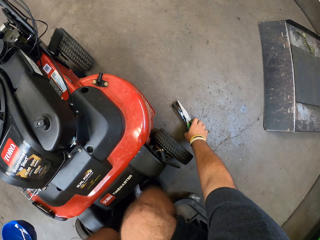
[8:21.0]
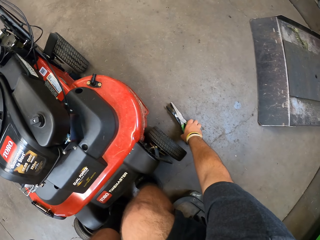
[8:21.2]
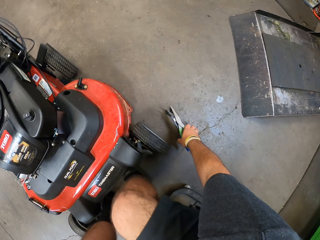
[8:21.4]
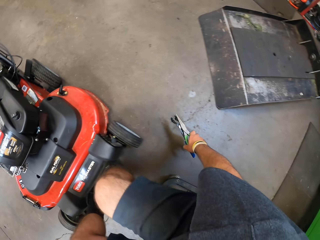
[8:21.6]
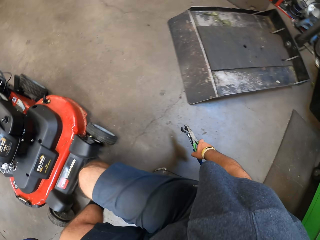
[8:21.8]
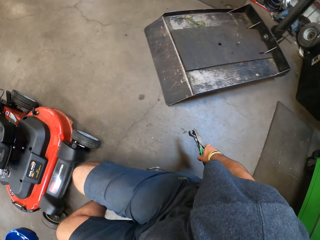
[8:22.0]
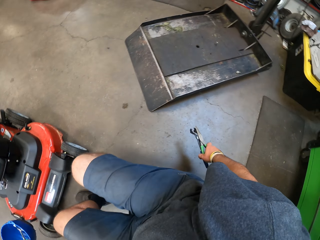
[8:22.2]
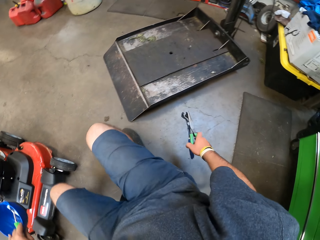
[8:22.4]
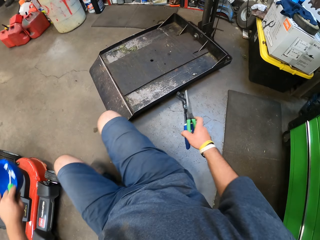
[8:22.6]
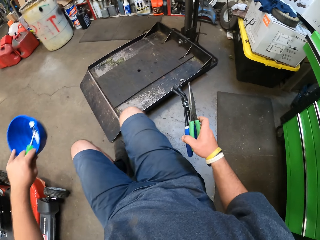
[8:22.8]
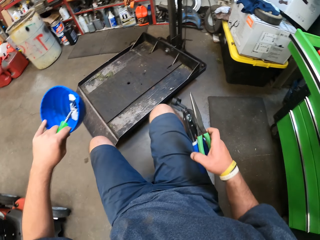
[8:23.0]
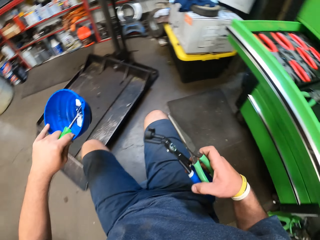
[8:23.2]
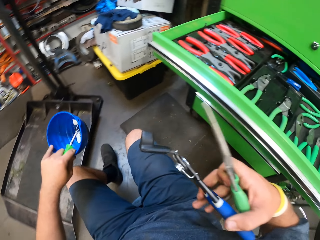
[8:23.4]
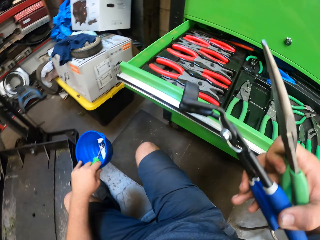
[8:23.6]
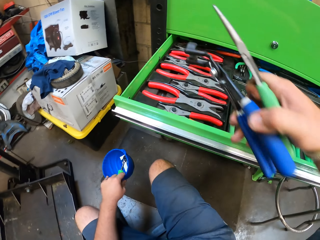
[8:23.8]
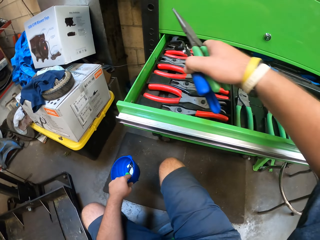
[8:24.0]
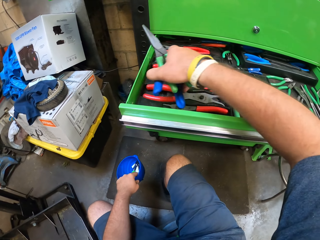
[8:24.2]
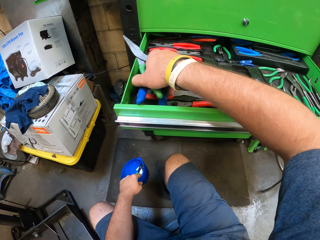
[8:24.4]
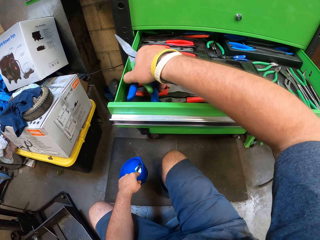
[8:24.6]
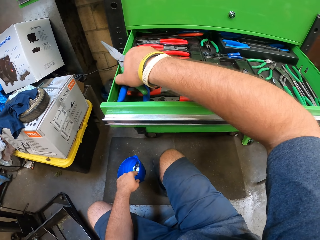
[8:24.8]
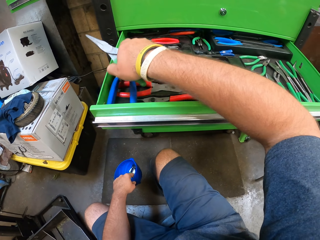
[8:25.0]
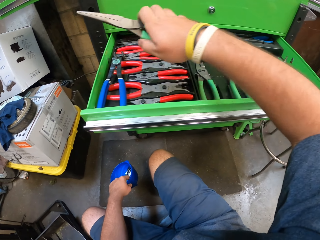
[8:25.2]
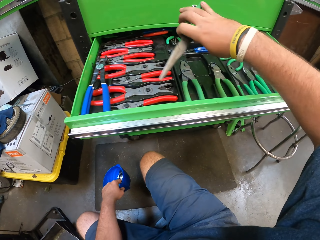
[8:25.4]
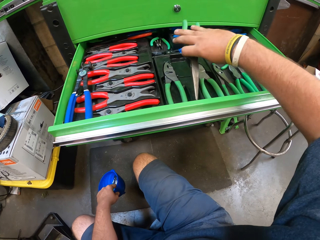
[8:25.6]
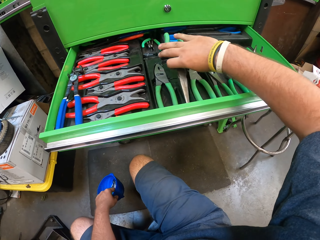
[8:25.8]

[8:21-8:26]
The camera wearer moves around in his chair. They put the pliers into the tool box.

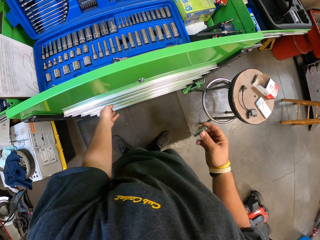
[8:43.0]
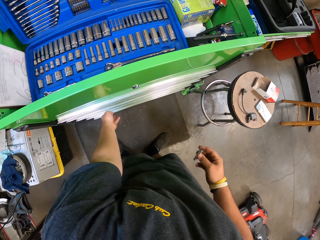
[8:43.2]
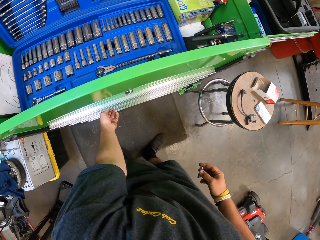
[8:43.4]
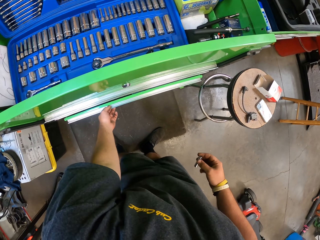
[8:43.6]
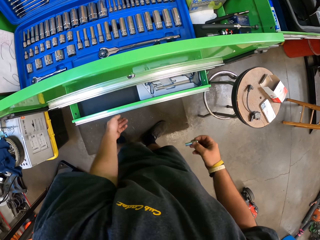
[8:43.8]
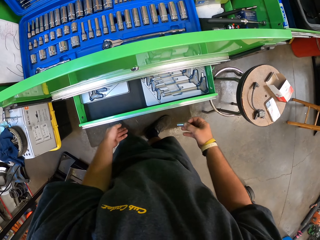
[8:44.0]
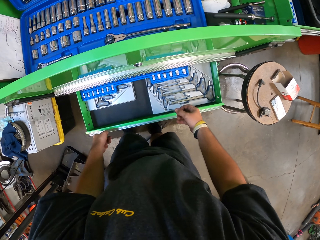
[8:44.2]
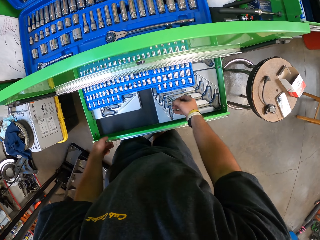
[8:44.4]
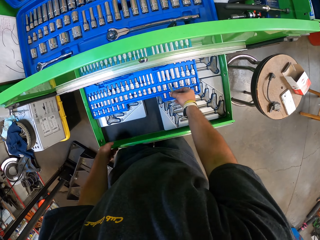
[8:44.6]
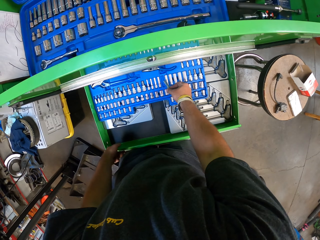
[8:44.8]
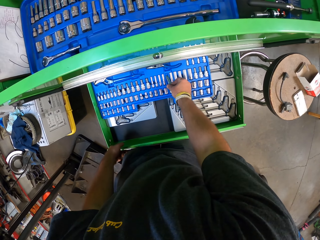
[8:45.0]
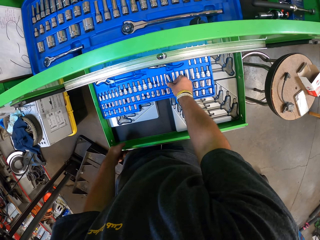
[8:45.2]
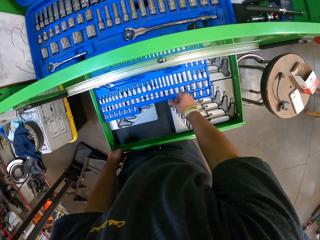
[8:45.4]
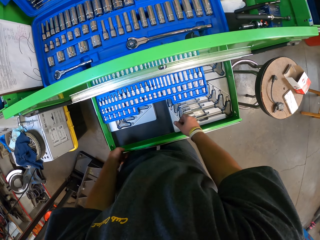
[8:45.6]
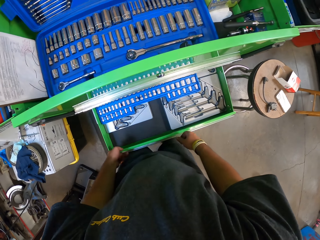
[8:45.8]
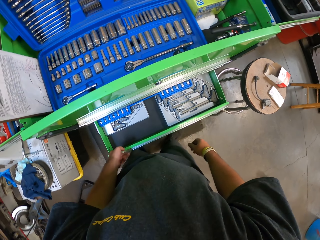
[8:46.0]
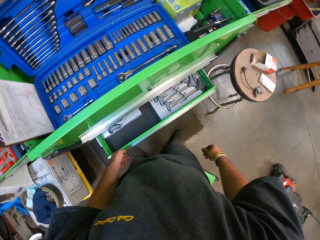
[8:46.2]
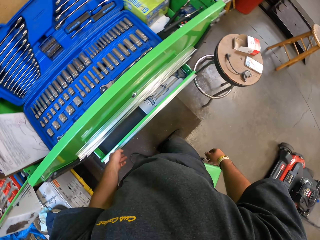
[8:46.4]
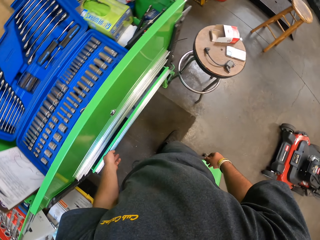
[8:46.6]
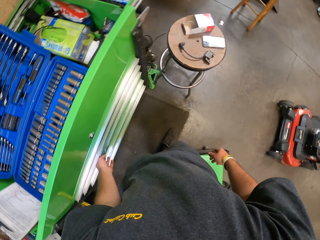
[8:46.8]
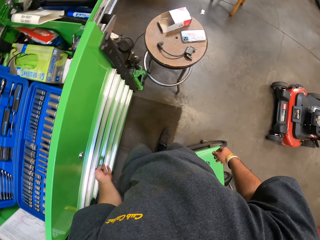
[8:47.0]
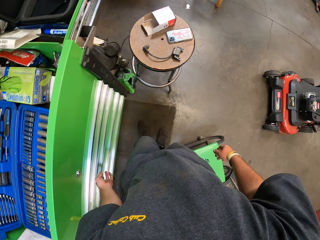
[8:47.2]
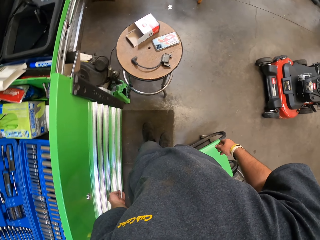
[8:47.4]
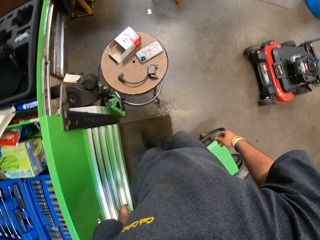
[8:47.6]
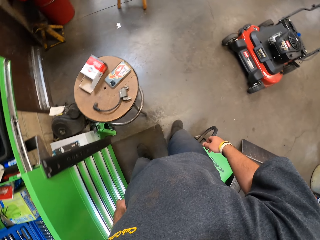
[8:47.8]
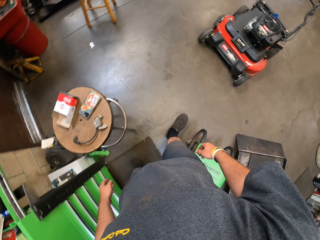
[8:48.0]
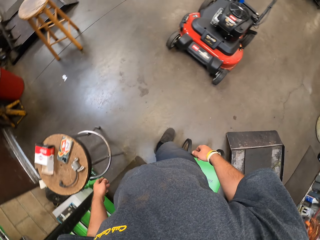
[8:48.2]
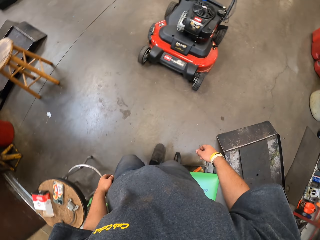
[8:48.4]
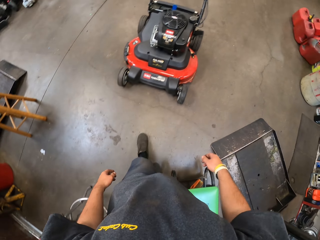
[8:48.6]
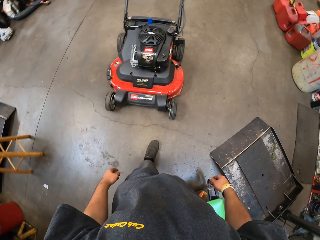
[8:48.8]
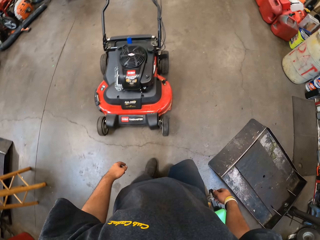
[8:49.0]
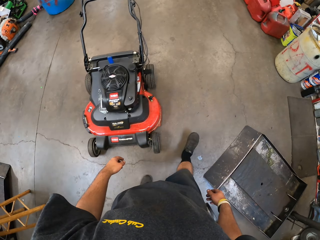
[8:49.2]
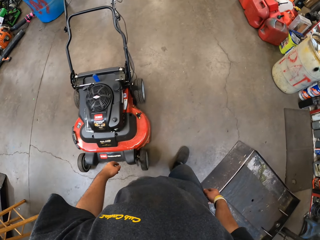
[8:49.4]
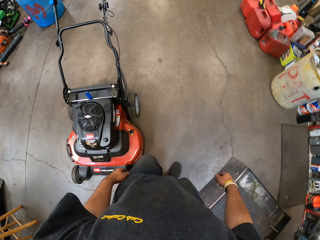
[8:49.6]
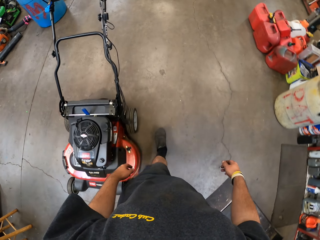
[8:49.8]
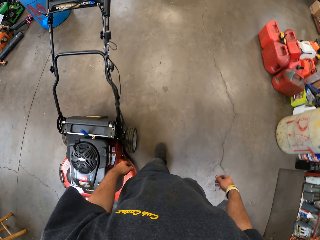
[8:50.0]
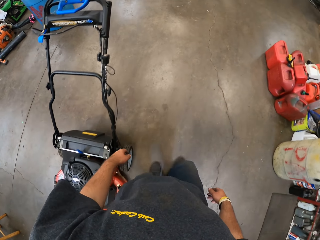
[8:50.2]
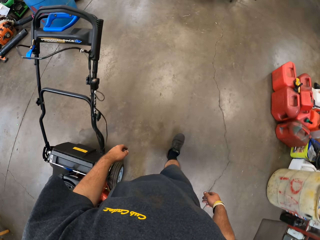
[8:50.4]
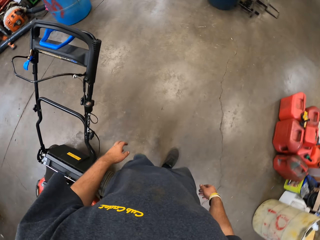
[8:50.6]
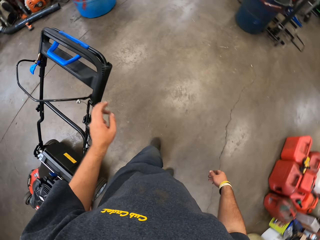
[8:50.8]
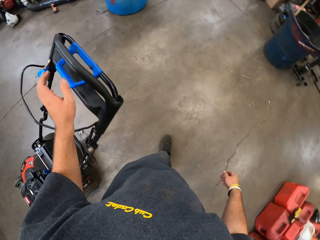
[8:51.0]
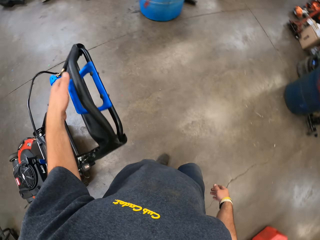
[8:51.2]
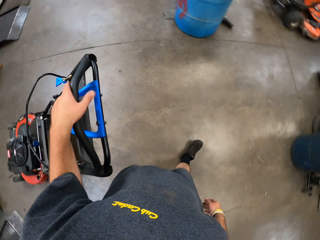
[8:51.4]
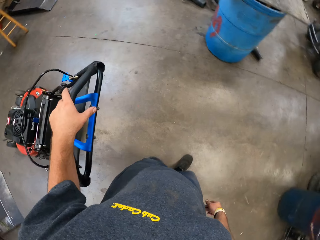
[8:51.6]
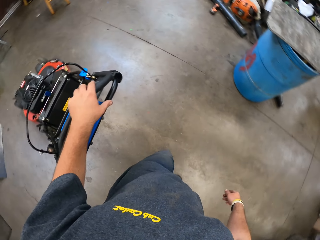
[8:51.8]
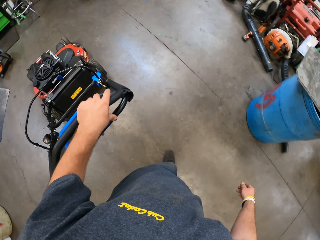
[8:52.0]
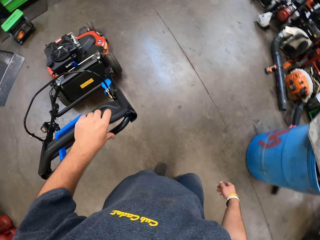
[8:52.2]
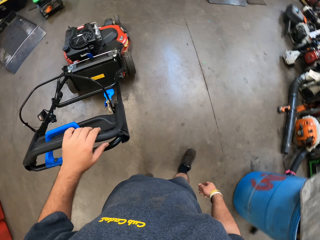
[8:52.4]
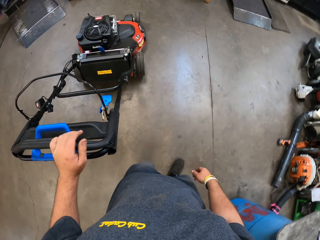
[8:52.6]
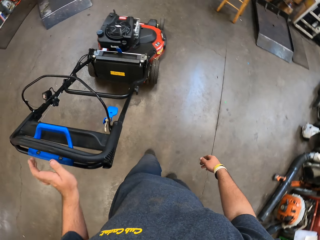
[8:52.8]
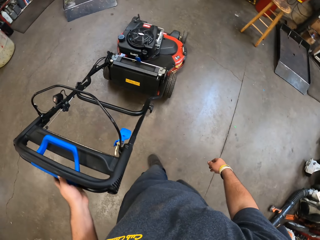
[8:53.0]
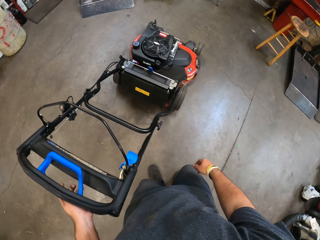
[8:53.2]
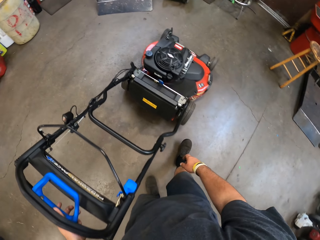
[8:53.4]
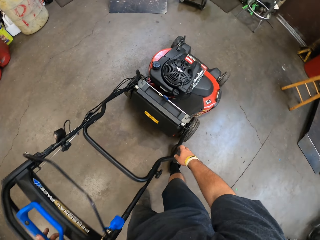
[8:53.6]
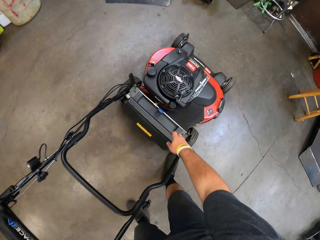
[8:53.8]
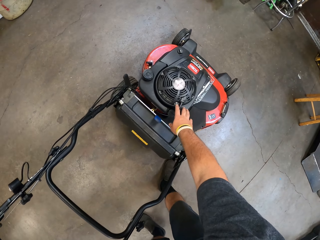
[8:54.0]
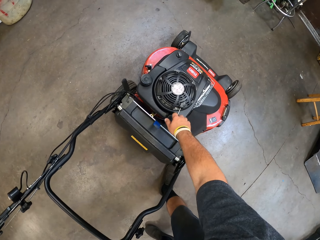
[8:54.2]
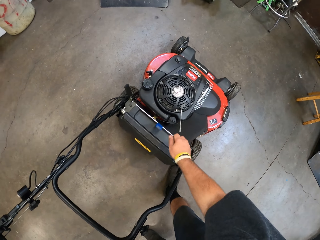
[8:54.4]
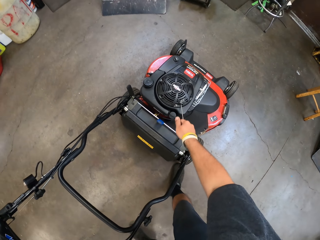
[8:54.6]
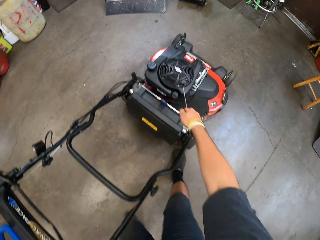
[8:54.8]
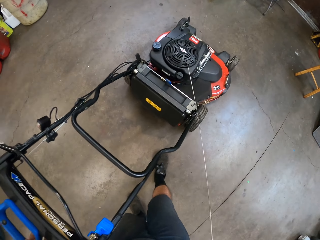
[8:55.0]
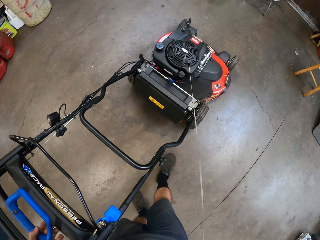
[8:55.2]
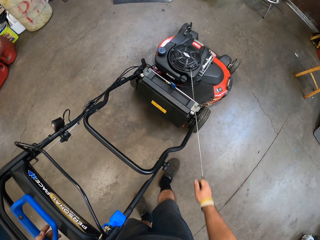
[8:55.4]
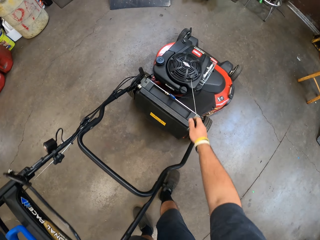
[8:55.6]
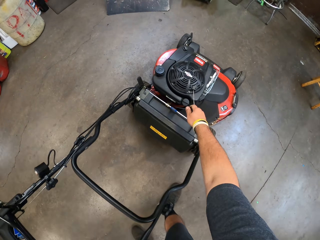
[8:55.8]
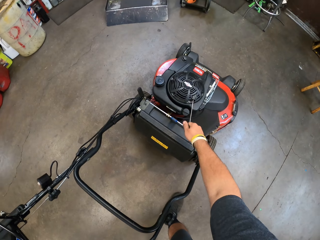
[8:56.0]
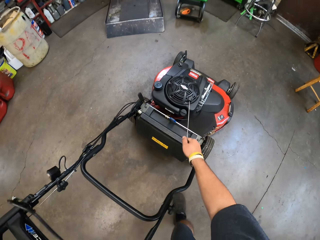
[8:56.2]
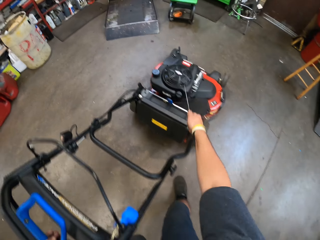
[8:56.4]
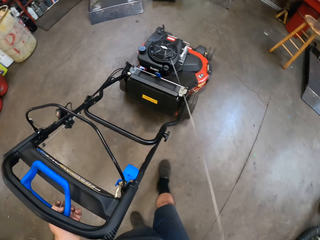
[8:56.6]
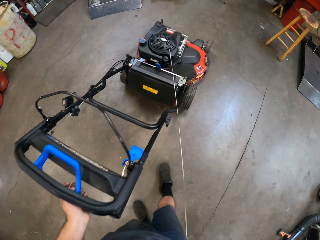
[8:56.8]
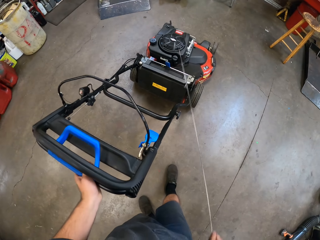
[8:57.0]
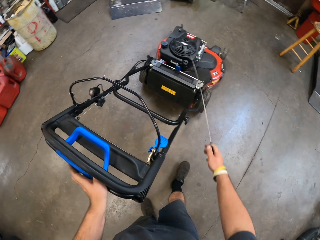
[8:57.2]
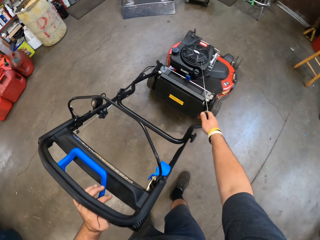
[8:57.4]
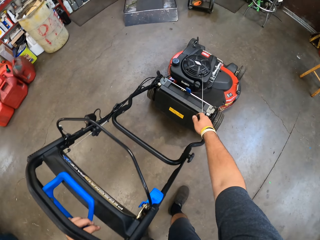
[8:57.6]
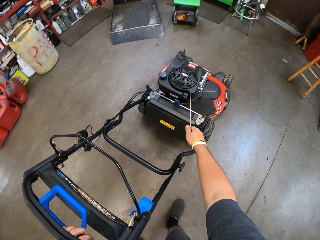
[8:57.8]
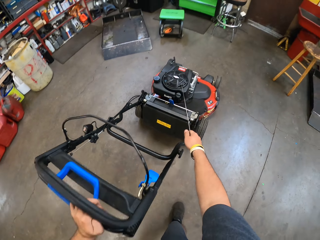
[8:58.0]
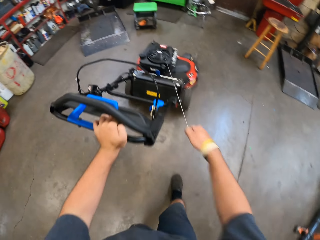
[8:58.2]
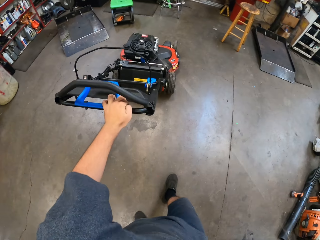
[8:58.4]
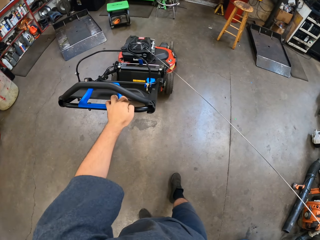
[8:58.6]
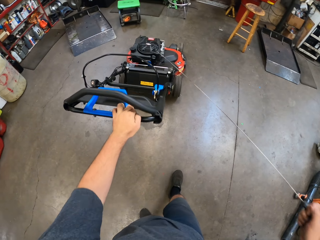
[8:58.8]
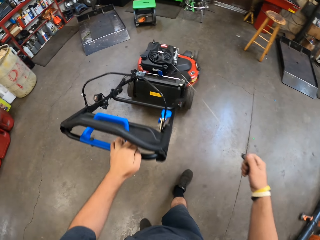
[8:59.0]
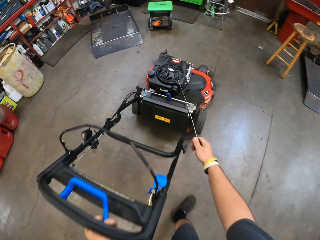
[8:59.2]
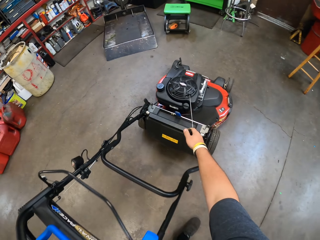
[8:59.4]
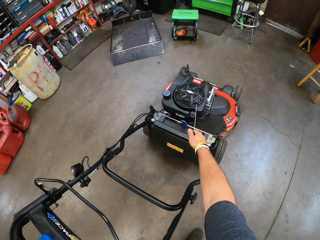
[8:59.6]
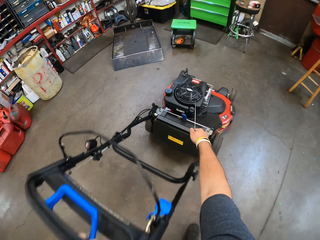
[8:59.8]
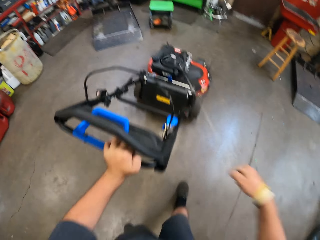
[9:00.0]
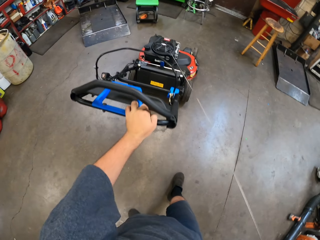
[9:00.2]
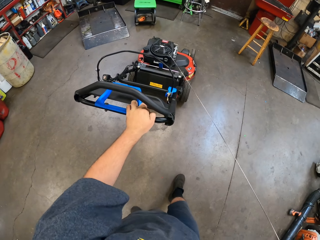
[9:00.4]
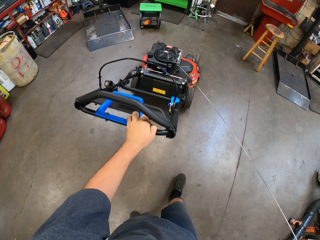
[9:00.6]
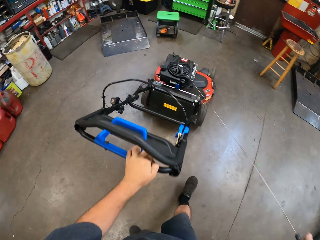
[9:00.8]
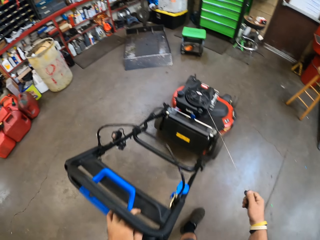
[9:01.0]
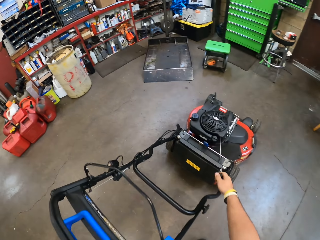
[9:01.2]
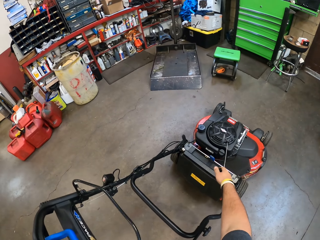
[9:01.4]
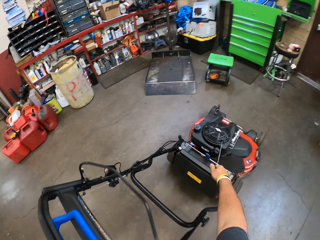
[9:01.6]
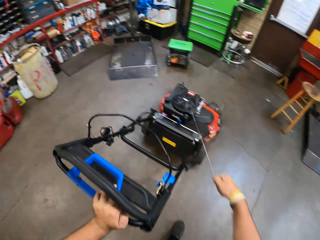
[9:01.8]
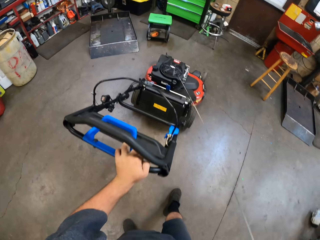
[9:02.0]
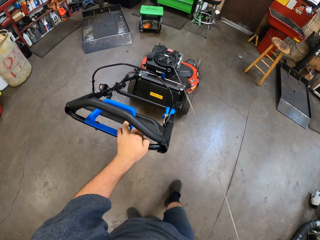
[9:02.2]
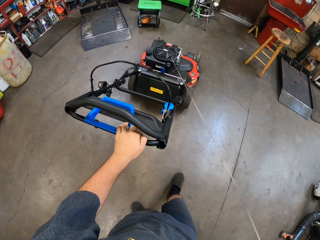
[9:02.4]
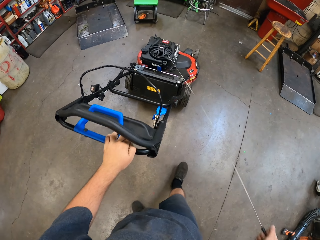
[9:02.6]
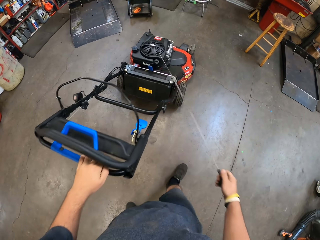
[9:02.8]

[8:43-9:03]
The camera wearer opens a tool box. They put a nut into the tool box. They close the tool box. They walk away from the tool box. They touch the handle of the lawn mower and hold the lawn mower. They switch on the engine.
